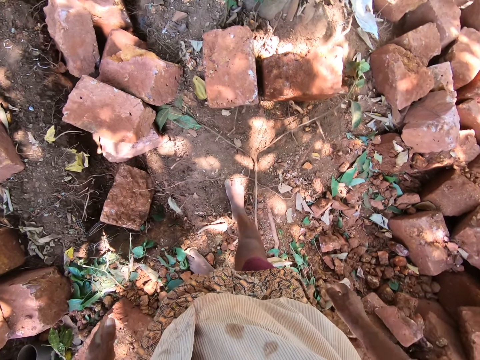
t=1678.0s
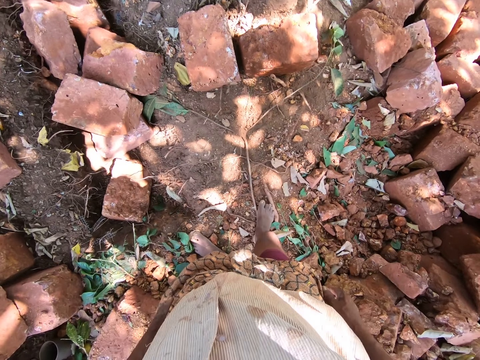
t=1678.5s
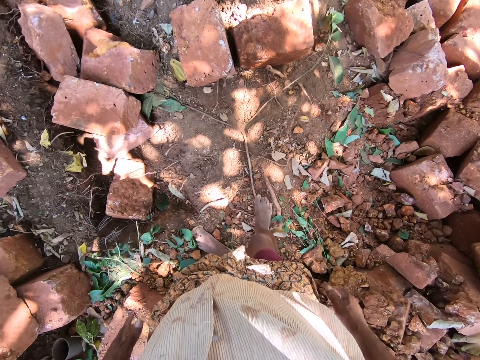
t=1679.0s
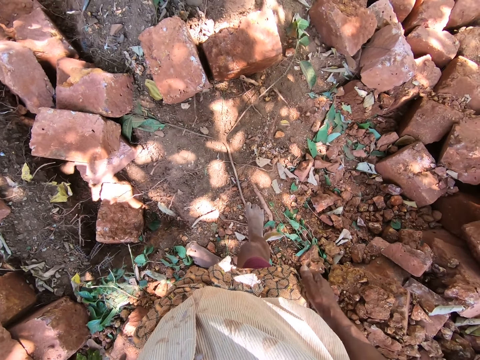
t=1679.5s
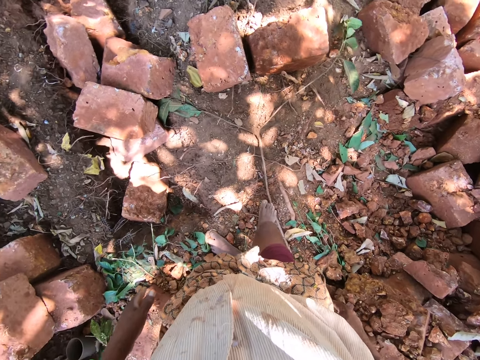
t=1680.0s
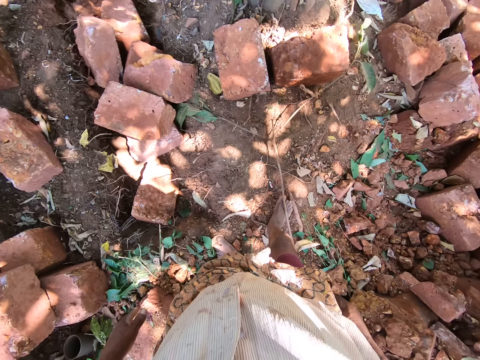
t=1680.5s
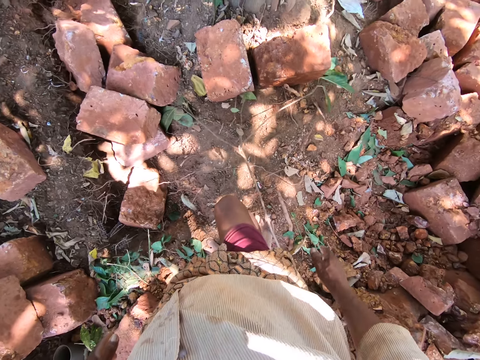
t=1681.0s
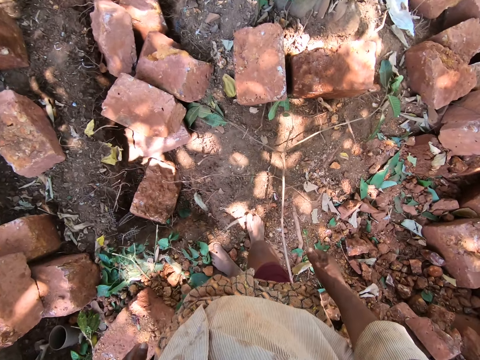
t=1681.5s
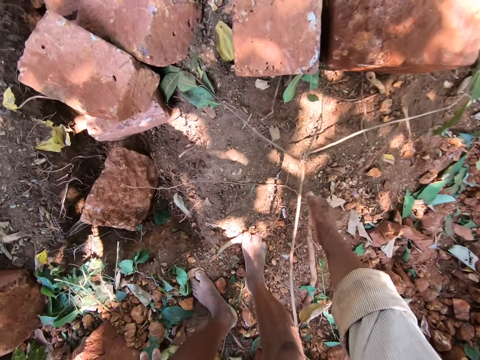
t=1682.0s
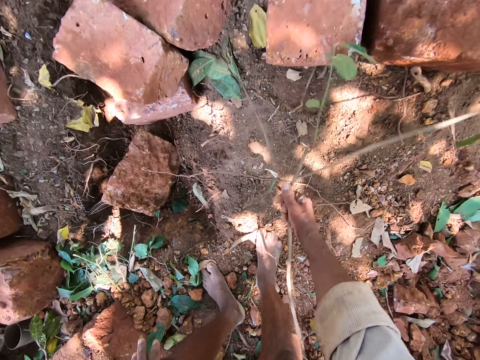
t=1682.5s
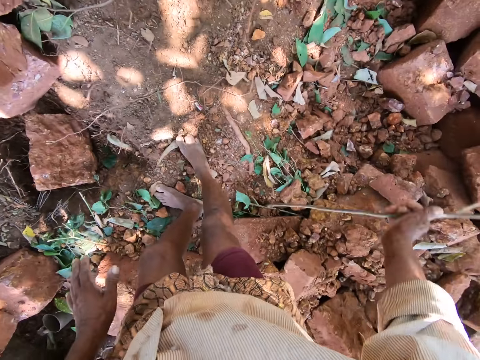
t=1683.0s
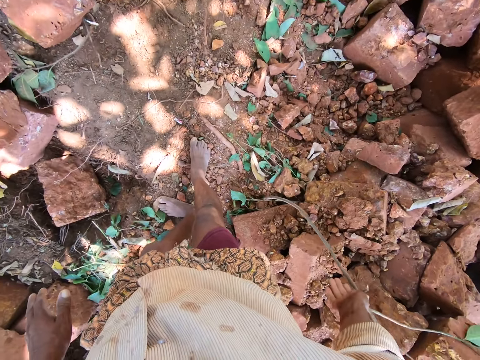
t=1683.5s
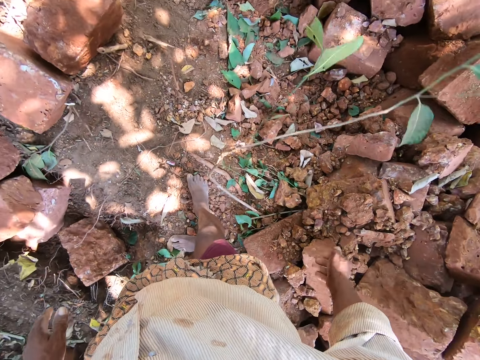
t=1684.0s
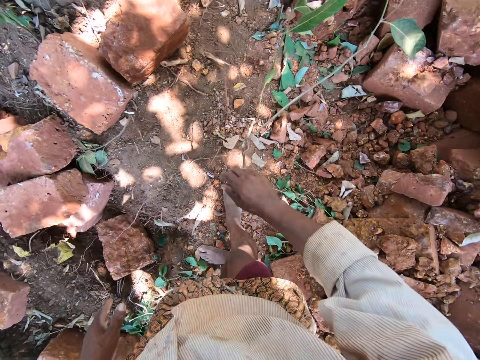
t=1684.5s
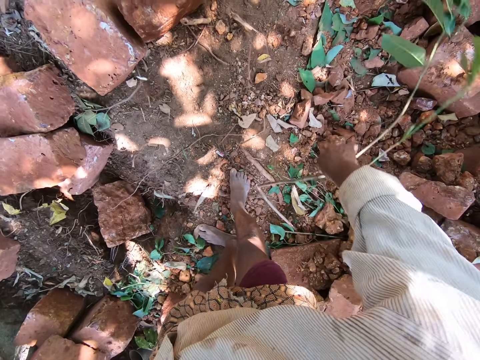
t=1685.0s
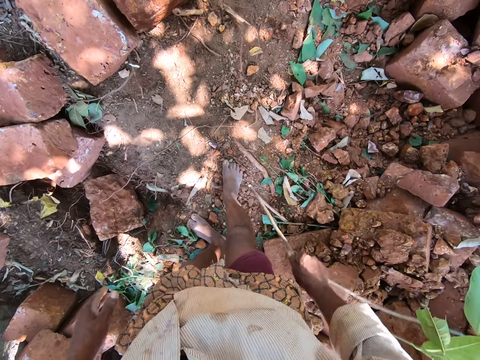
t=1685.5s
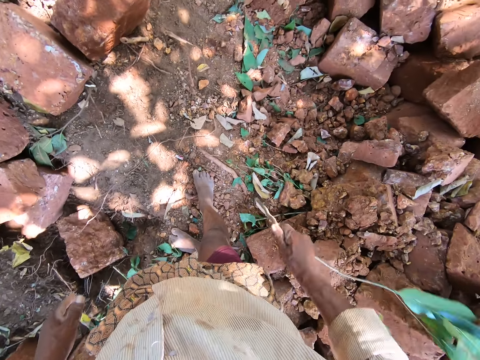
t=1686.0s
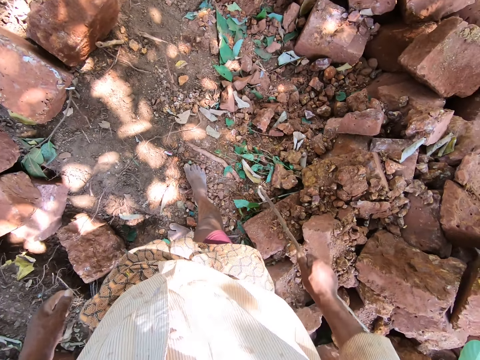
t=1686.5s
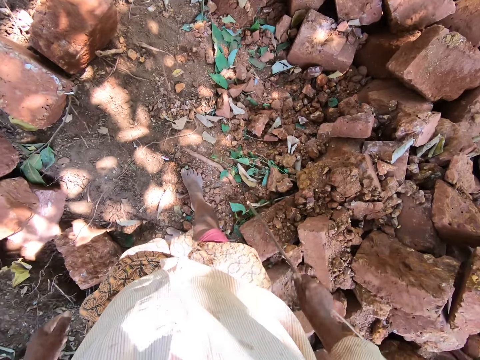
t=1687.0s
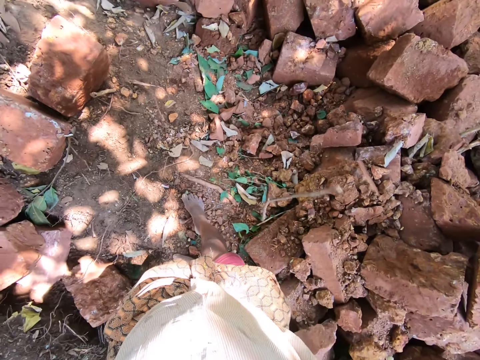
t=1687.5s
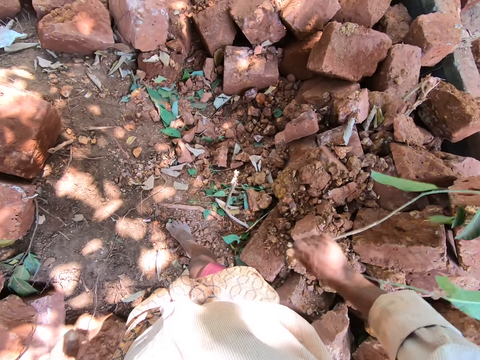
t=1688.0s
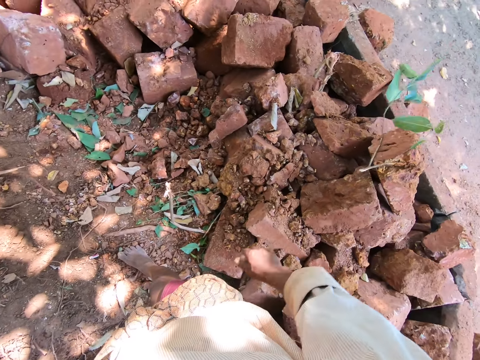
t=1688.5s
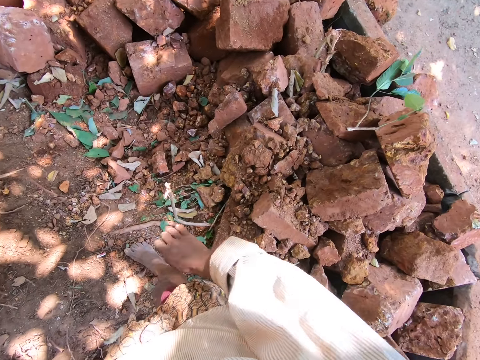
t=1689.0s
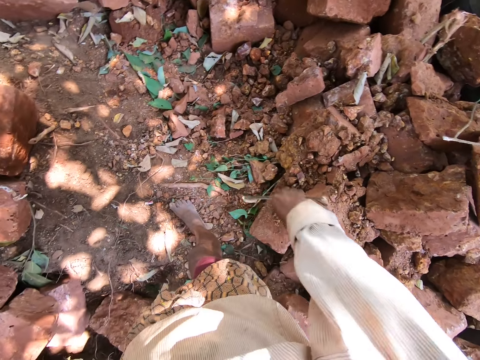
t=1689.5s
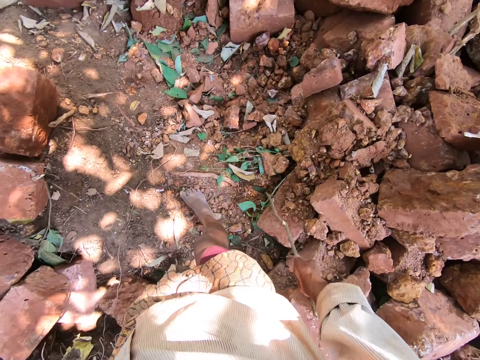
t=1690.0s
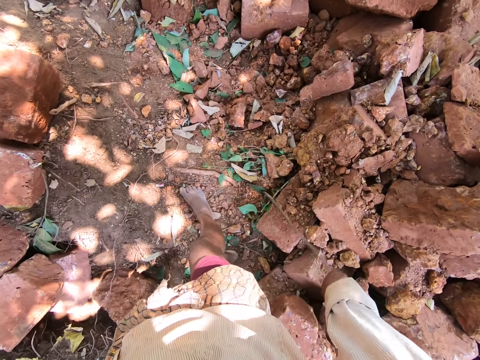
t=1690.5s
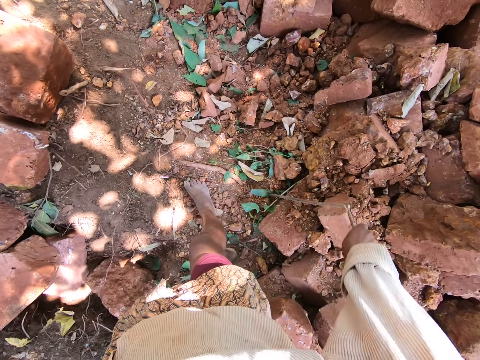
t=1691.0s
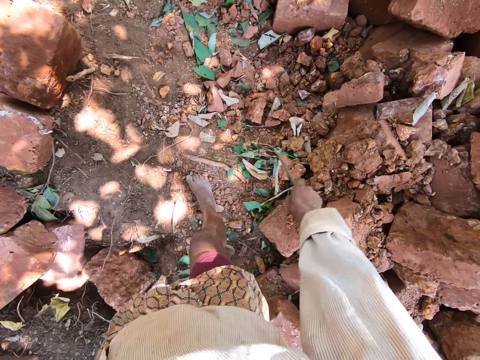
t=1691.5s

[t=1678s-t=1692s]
The camera wearer picks a tree branch from the ground with his right hand. He drops the tree branch on the ground with his right hand. He plucks the branch. He pulls the tree branch from the ground with his right hand. He breaks the tree branch with his right hand. He drops the branch on the ground. He throws the tree branch on the ground with his right hand. He twists the tree branch from the ground with his right hand.

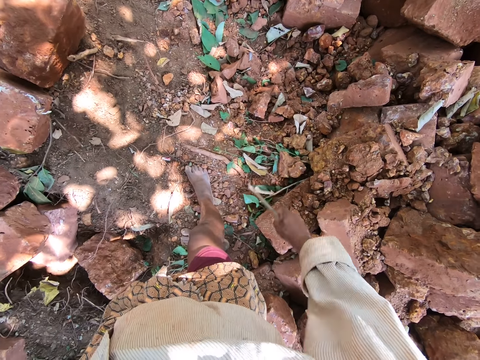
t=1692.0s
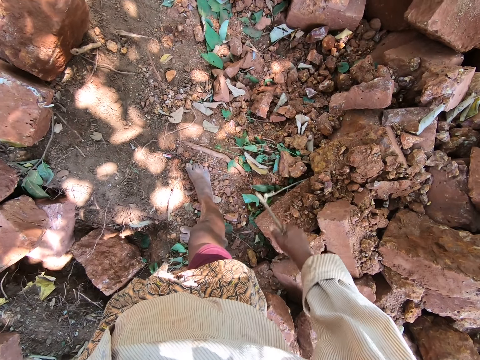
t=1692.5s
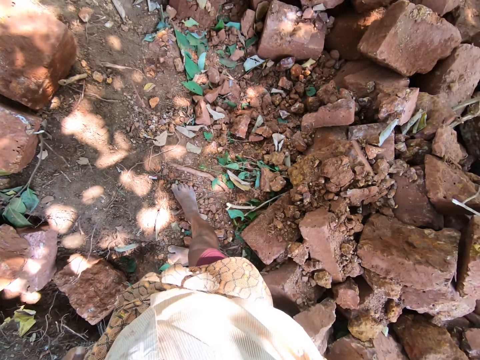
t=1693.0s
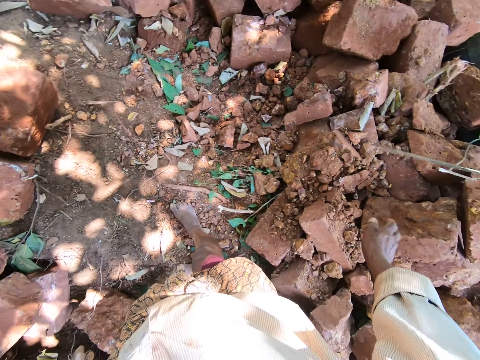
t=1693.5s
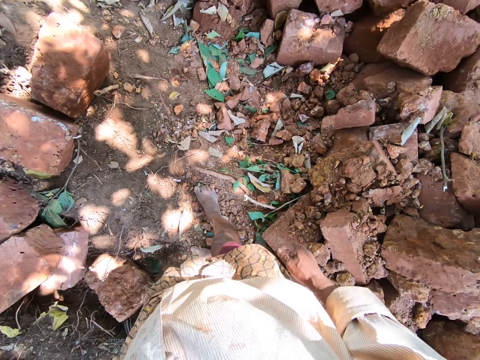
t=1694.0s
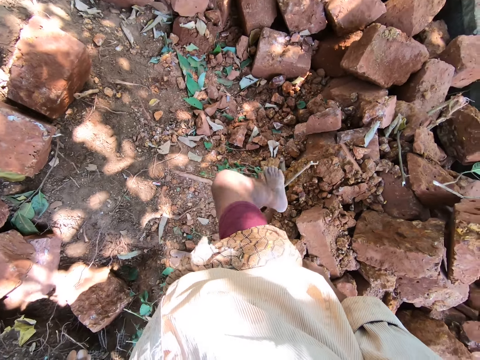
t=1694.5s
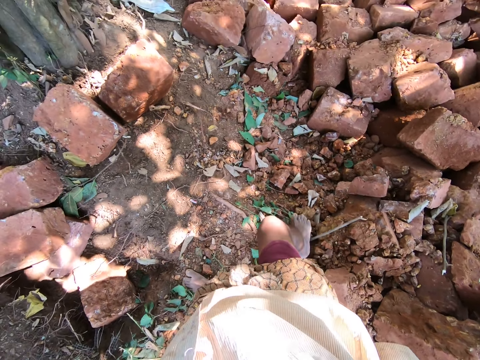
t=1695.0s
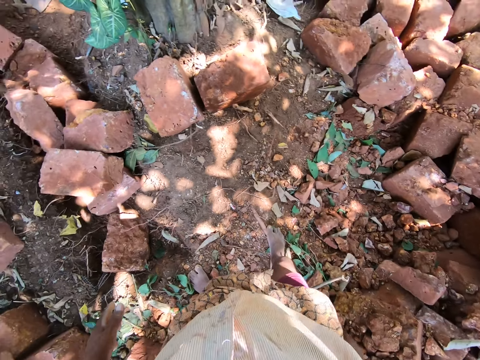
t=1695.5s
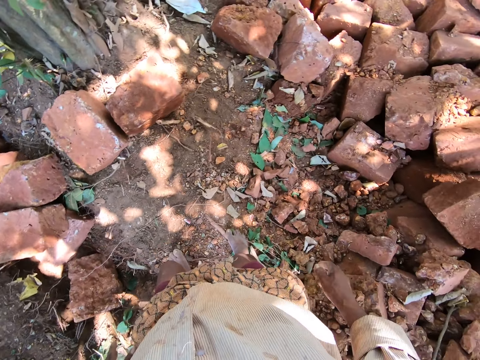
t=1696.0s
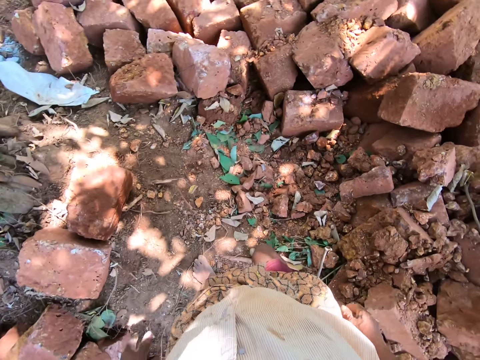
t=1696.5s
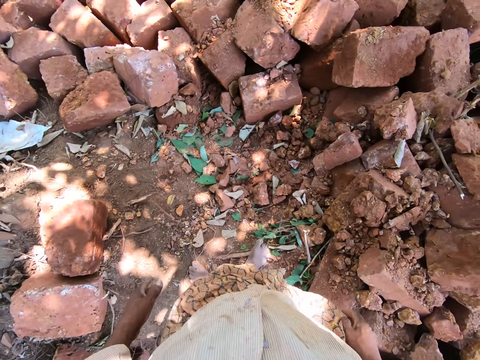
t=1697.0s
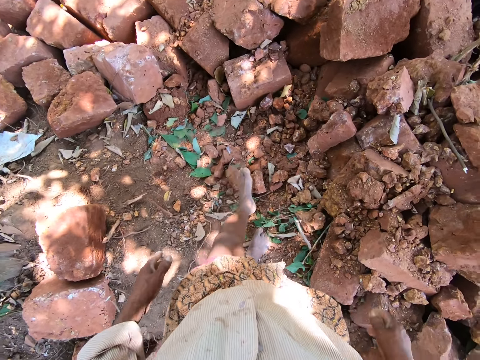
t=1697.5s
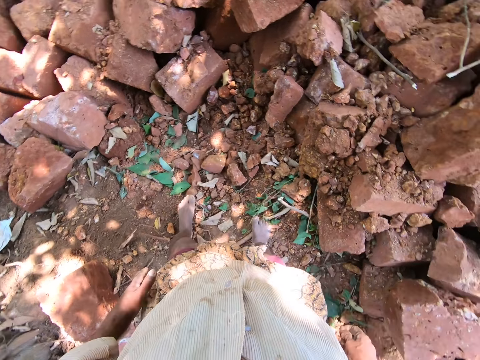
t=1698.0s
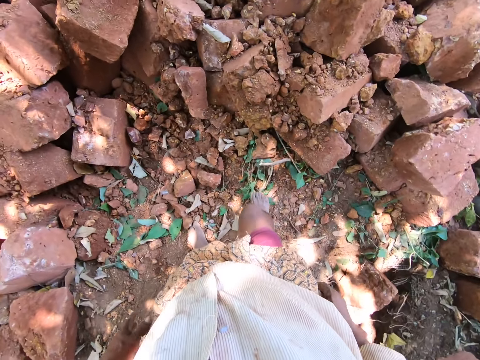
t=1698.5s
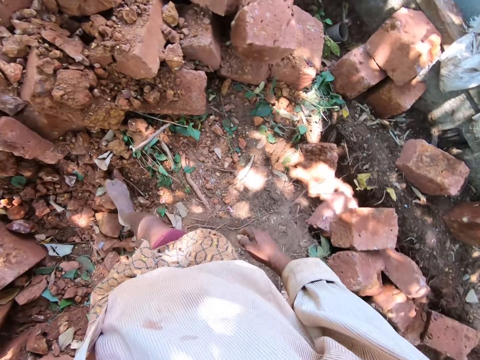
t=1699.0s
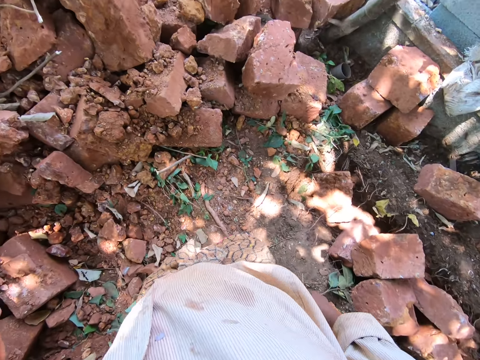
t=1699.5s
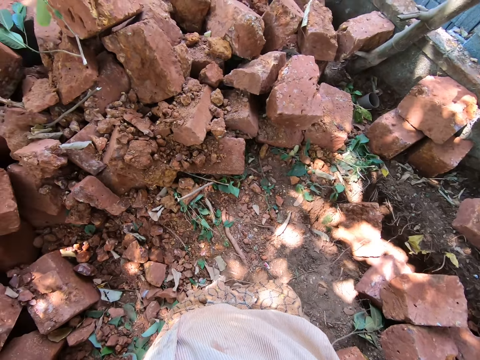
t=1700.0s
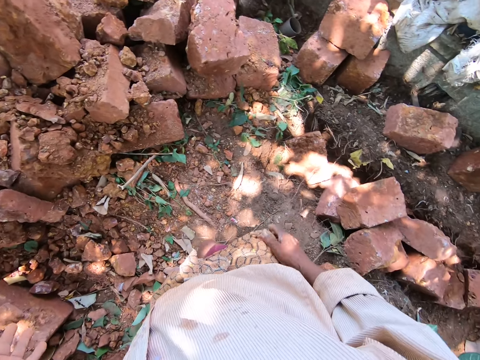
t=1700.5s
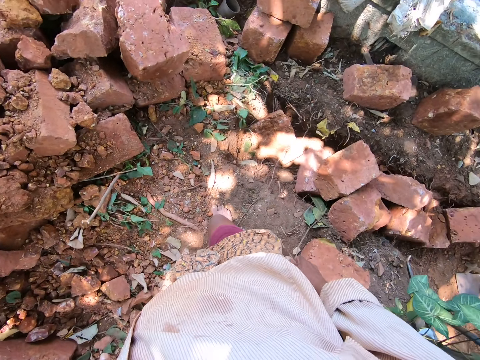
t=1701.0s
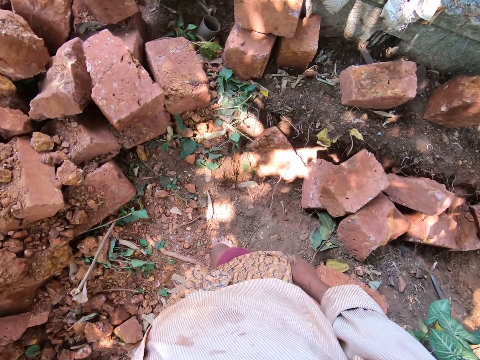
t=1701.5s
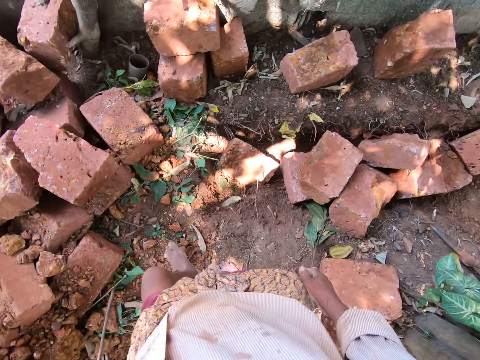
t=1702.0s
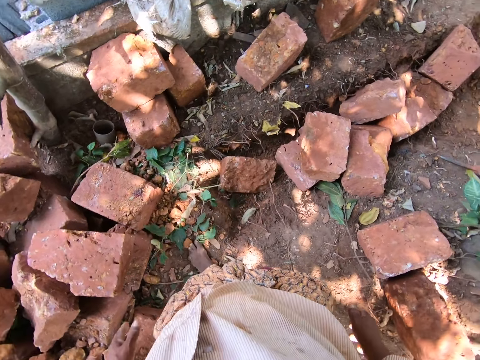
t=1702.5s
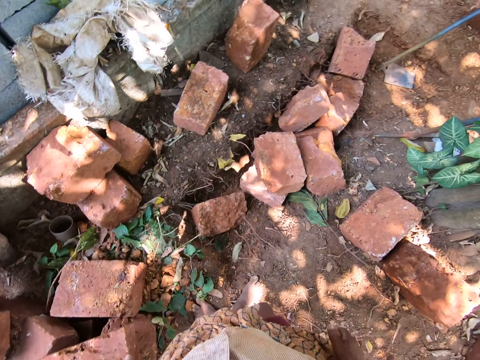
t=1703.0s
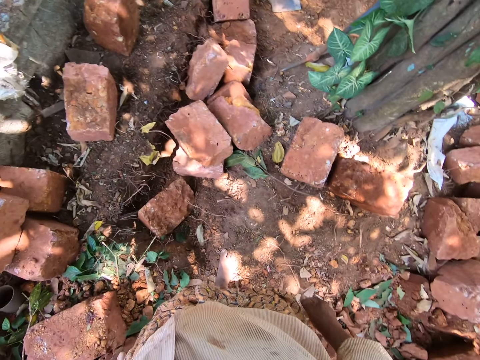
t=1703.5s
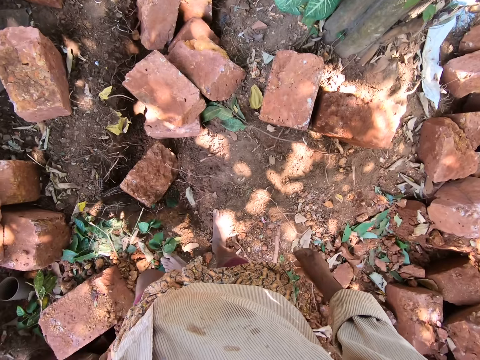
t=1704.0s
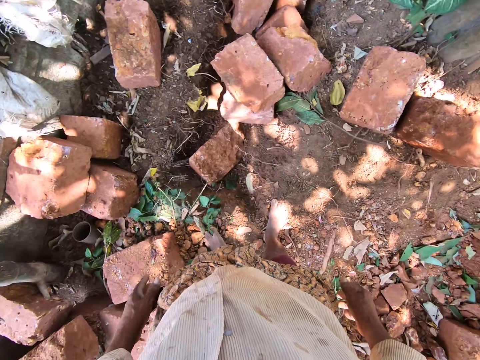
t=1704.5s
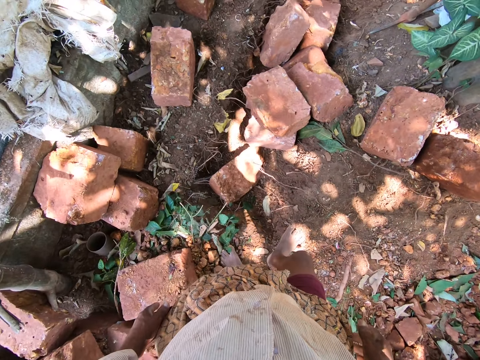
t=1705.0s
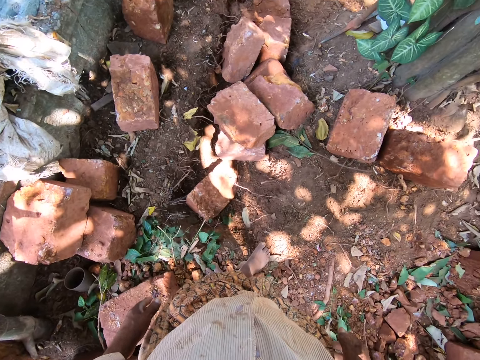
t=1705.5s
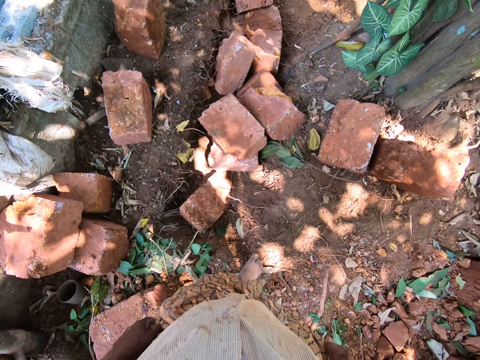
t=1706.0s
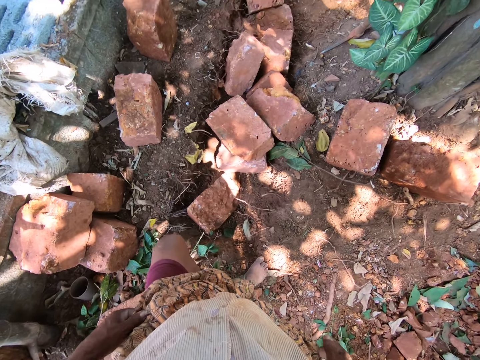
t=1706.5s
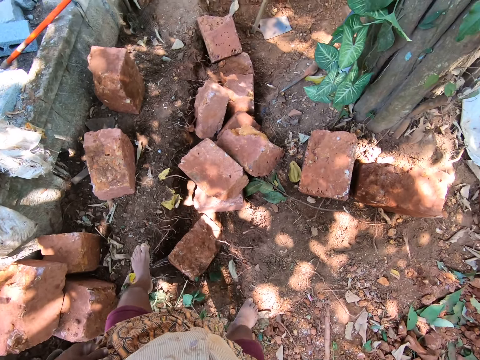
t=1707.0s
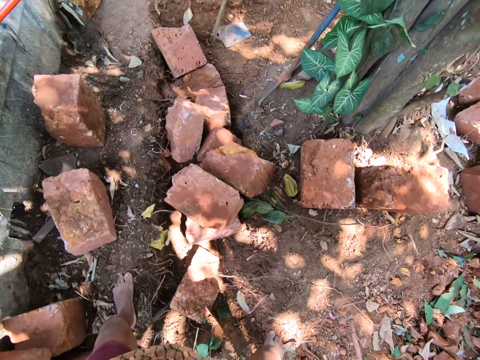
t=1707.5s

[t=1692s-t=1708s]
The camera wearer pulls the tree branch from the ground with his right hand. He throws the tree branch on the ground with his right hand. He steps on the tree branch on the ground with his right leg. He kicks a brick on the ground with his left leg. He kicks the brick on the ground with his right leg.
